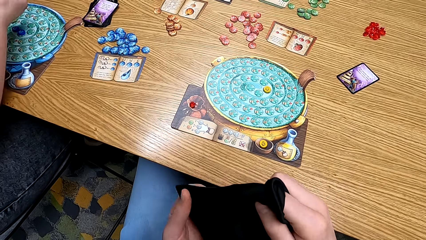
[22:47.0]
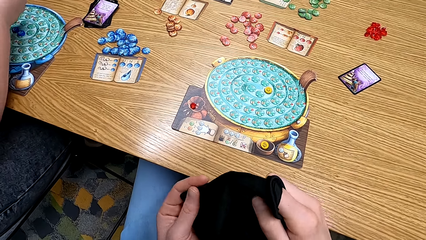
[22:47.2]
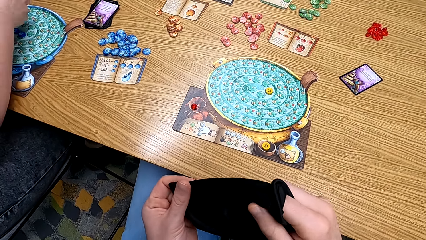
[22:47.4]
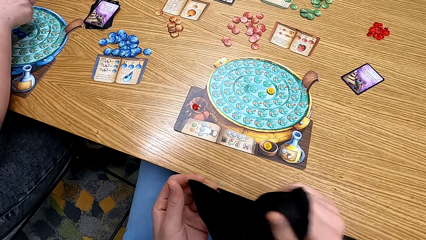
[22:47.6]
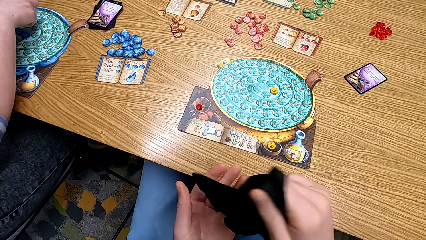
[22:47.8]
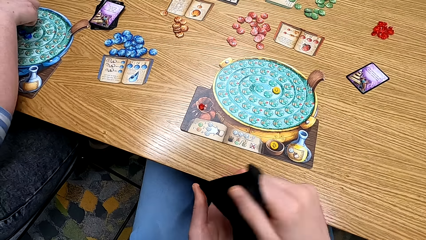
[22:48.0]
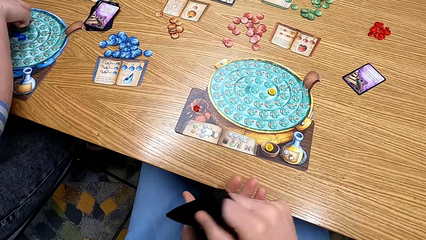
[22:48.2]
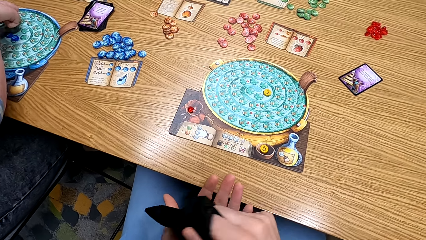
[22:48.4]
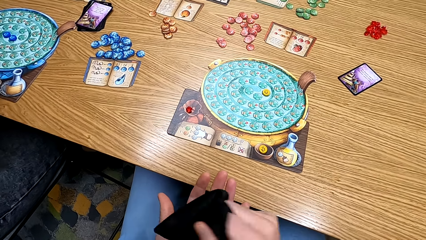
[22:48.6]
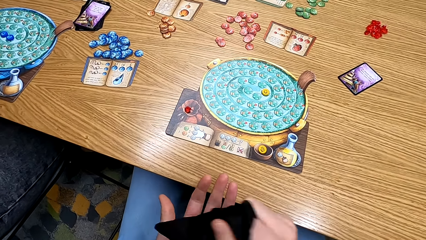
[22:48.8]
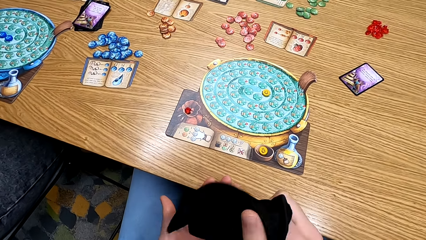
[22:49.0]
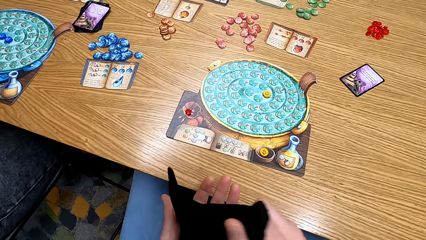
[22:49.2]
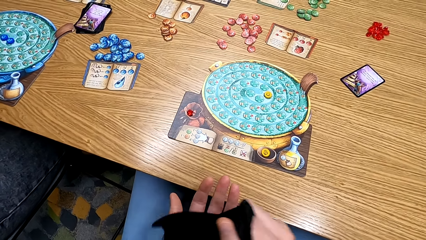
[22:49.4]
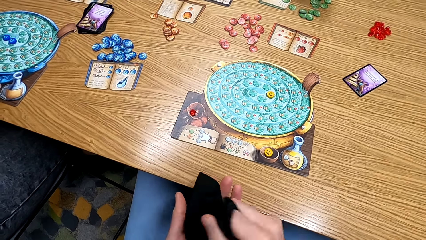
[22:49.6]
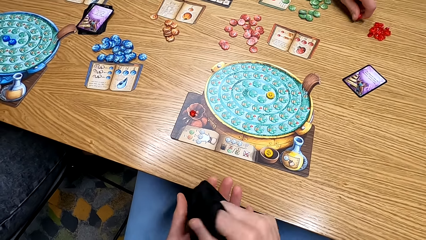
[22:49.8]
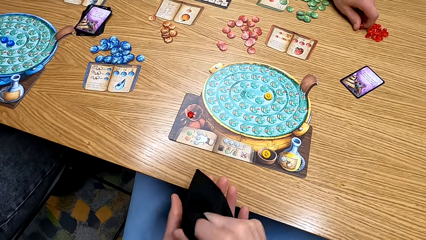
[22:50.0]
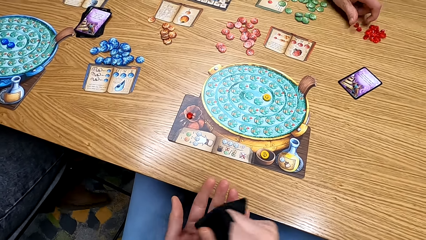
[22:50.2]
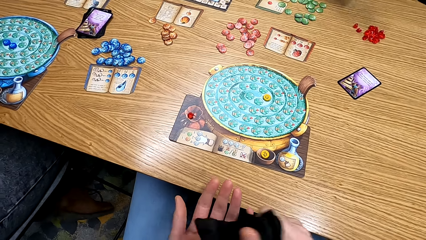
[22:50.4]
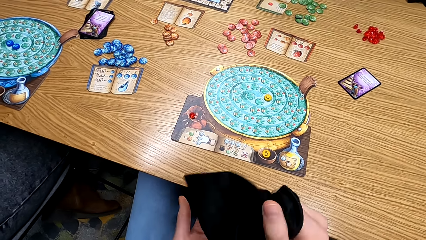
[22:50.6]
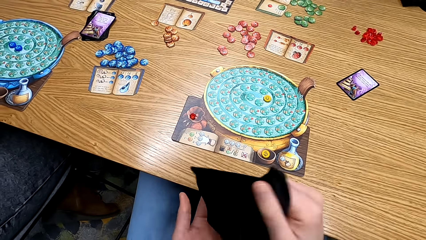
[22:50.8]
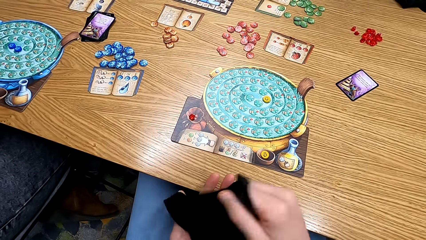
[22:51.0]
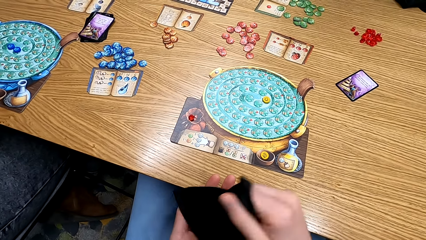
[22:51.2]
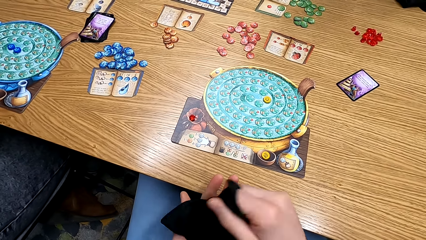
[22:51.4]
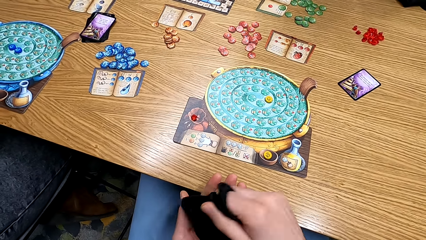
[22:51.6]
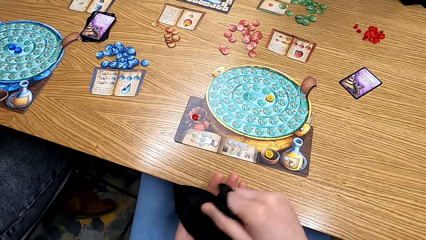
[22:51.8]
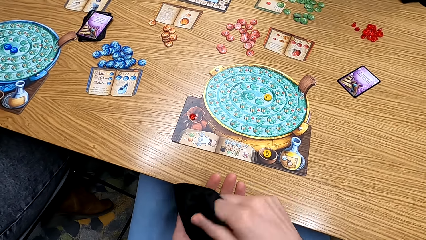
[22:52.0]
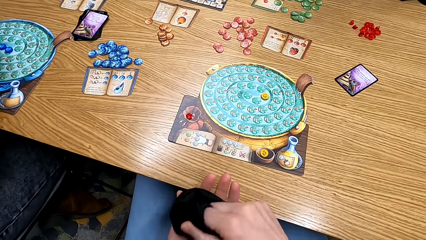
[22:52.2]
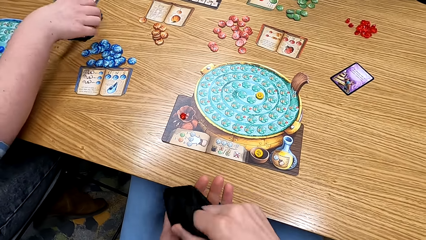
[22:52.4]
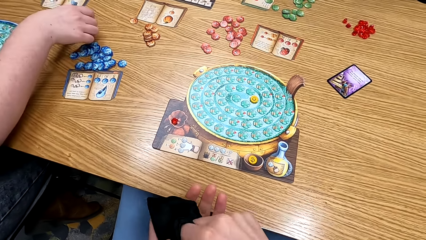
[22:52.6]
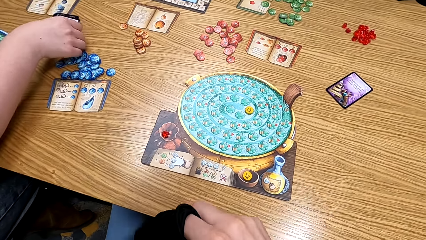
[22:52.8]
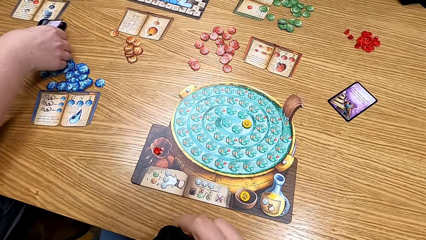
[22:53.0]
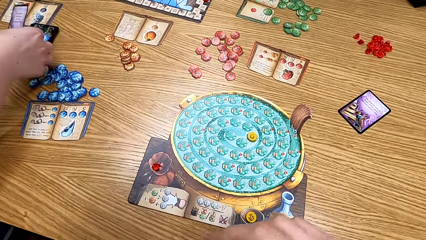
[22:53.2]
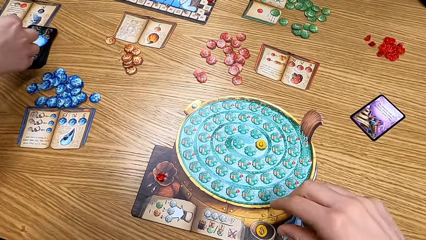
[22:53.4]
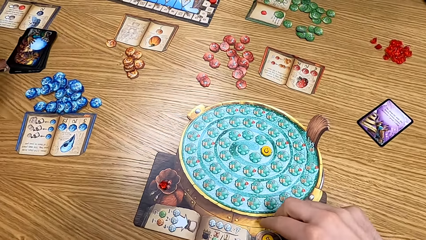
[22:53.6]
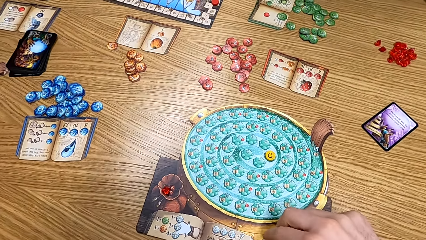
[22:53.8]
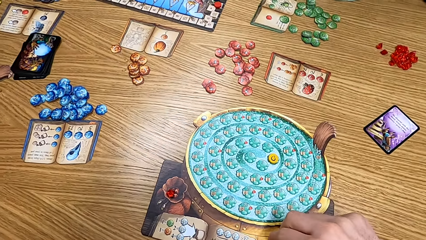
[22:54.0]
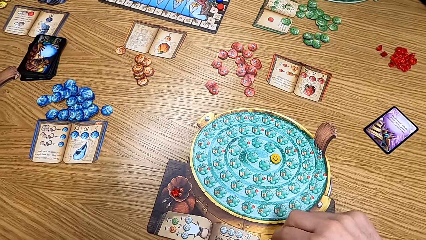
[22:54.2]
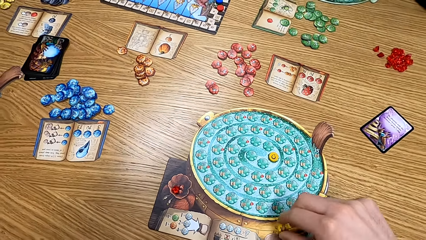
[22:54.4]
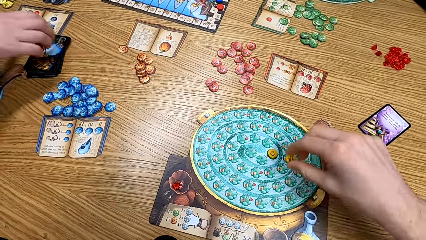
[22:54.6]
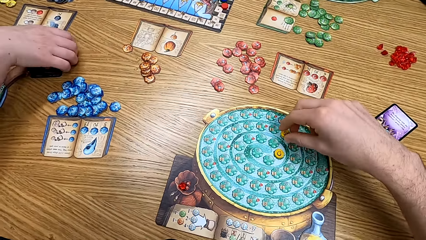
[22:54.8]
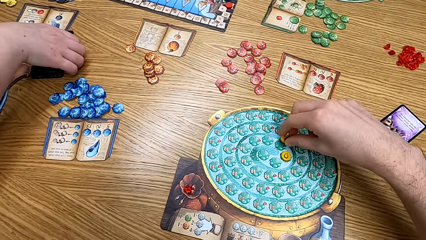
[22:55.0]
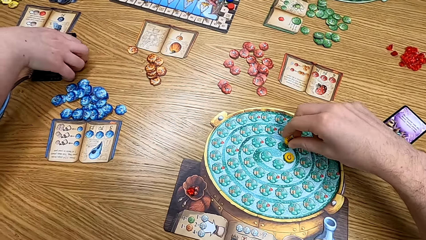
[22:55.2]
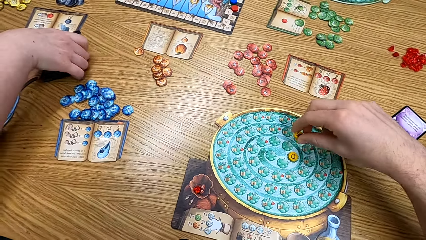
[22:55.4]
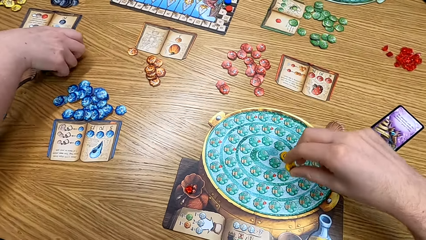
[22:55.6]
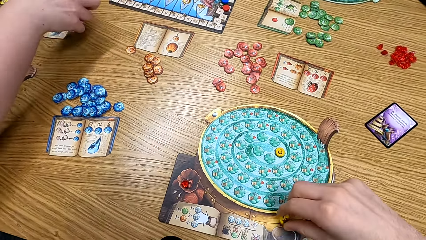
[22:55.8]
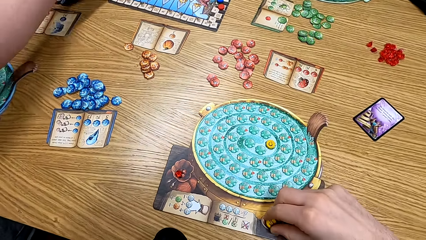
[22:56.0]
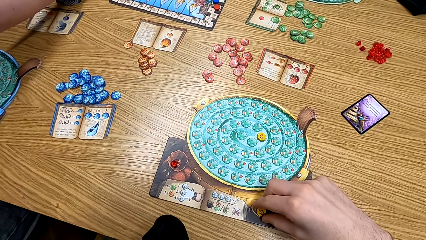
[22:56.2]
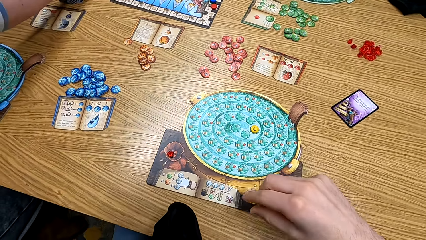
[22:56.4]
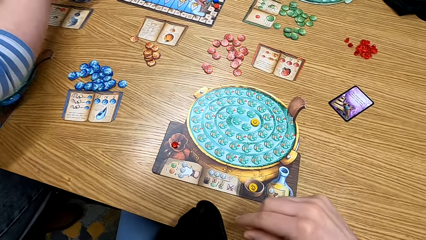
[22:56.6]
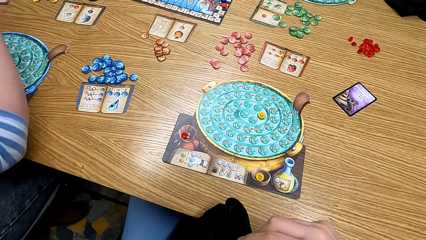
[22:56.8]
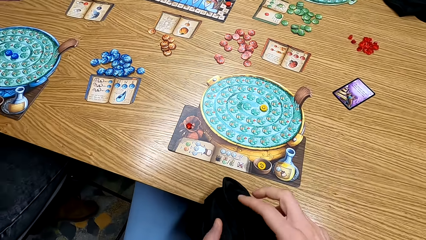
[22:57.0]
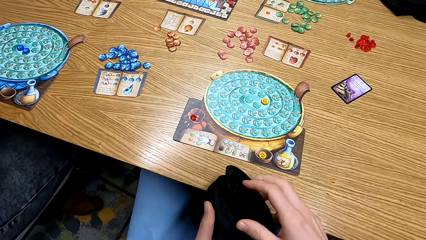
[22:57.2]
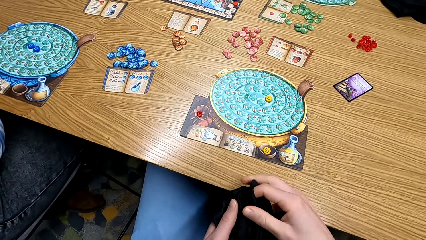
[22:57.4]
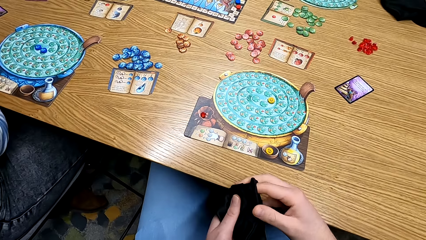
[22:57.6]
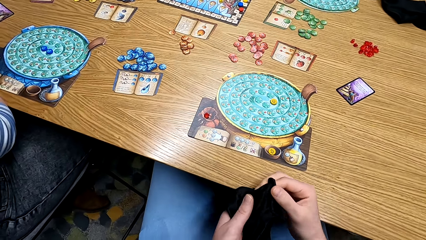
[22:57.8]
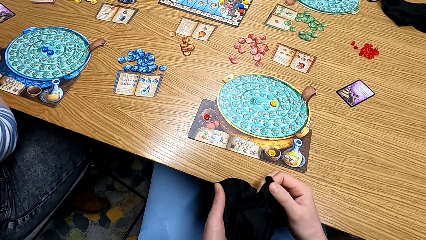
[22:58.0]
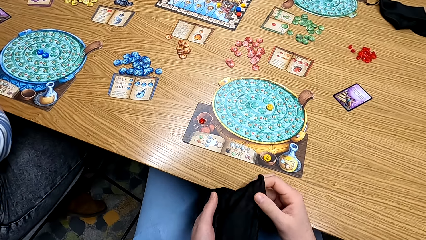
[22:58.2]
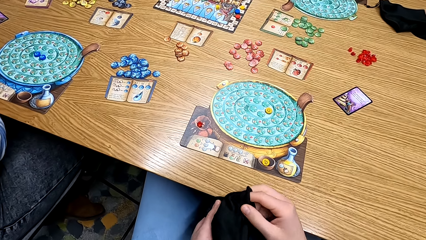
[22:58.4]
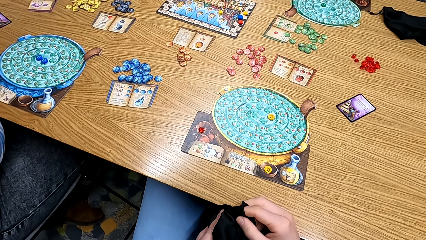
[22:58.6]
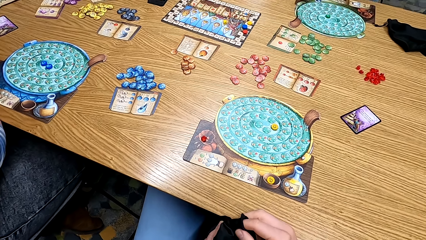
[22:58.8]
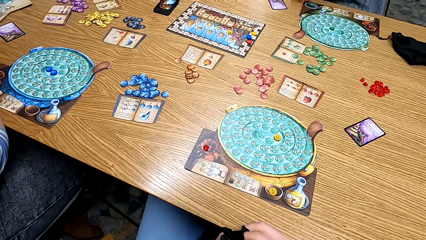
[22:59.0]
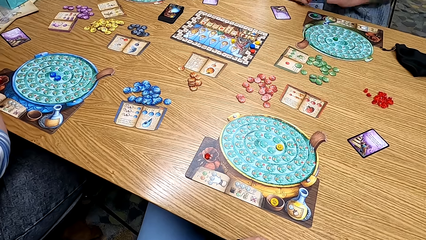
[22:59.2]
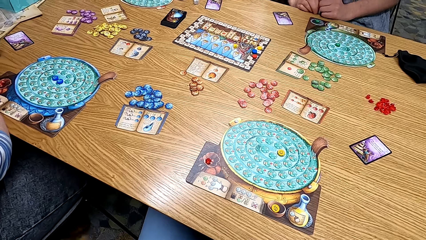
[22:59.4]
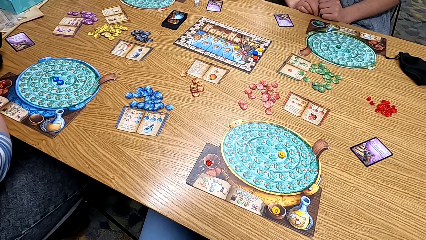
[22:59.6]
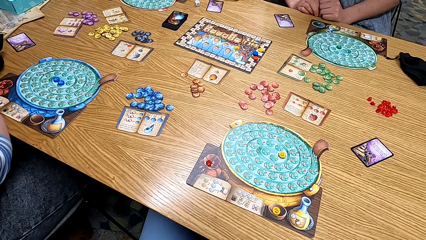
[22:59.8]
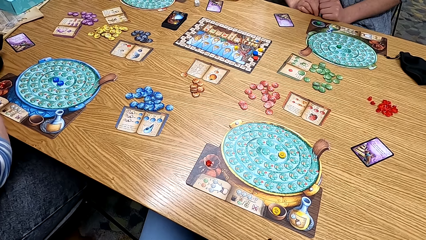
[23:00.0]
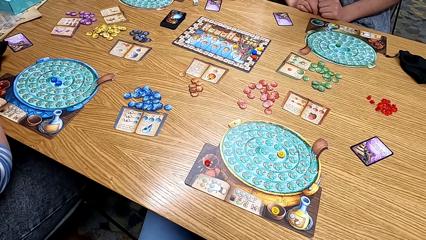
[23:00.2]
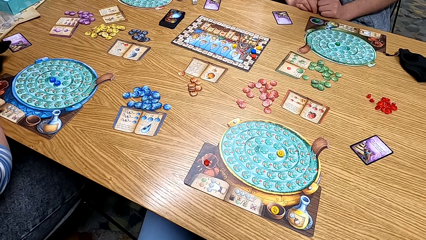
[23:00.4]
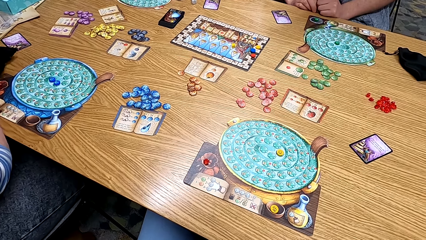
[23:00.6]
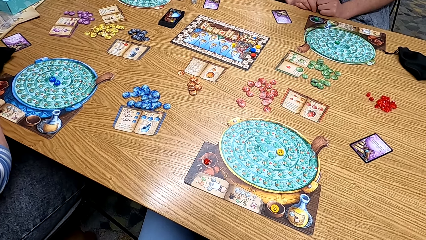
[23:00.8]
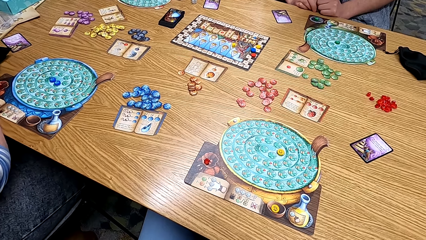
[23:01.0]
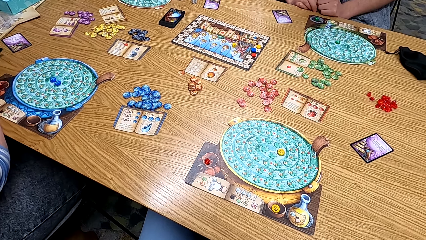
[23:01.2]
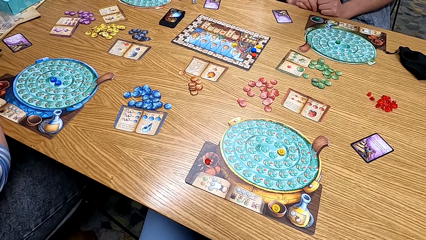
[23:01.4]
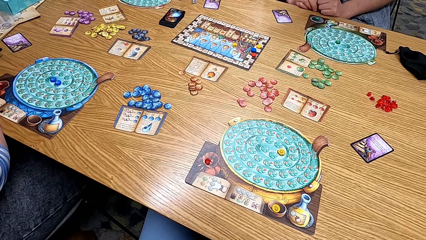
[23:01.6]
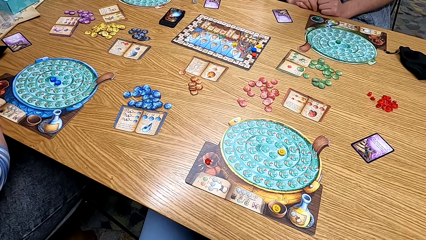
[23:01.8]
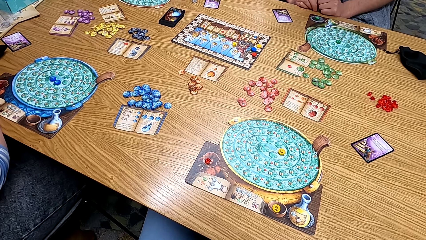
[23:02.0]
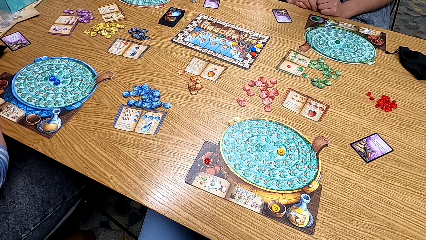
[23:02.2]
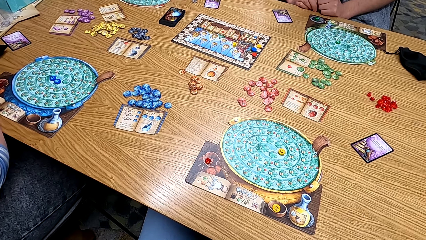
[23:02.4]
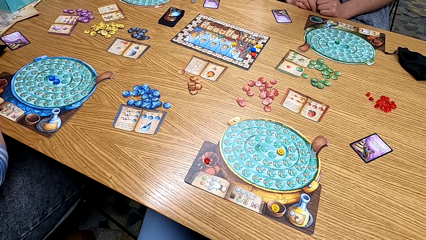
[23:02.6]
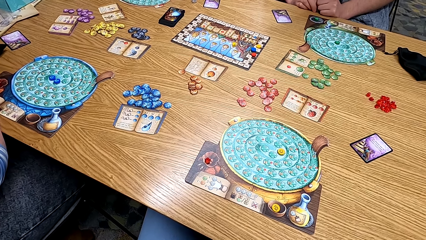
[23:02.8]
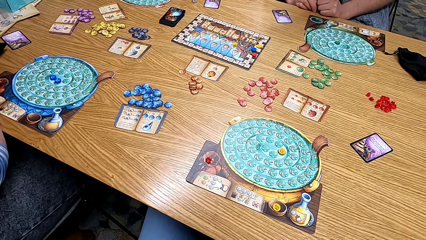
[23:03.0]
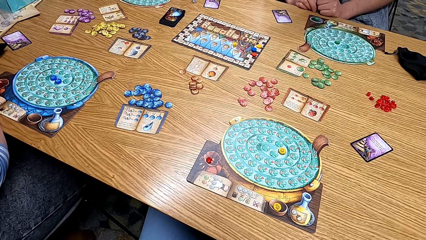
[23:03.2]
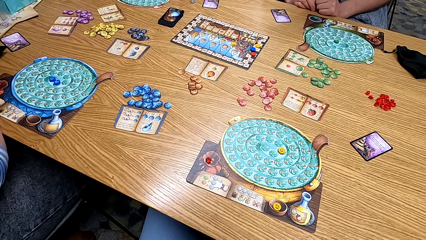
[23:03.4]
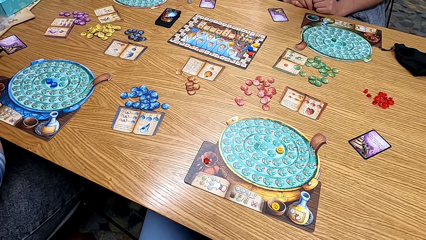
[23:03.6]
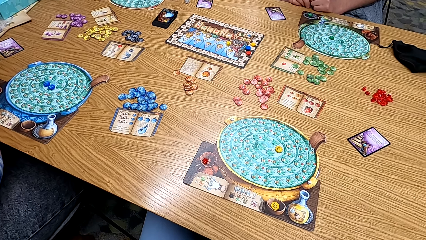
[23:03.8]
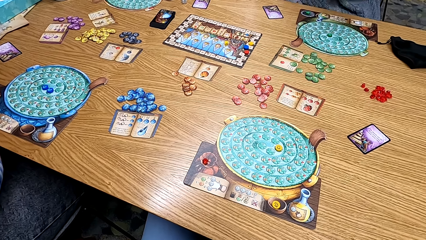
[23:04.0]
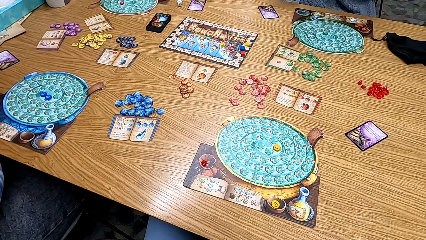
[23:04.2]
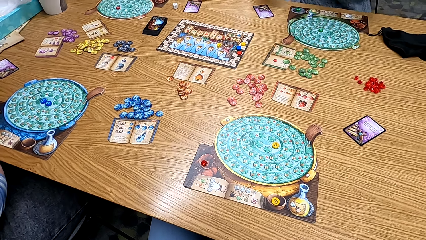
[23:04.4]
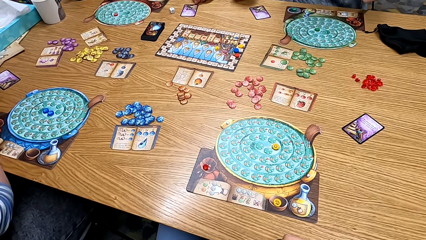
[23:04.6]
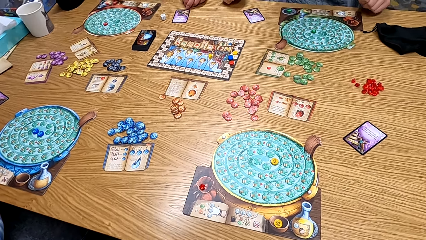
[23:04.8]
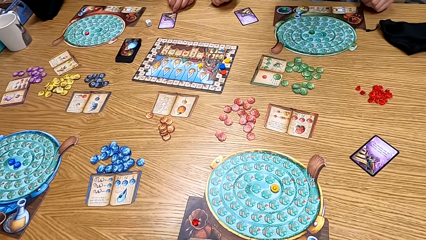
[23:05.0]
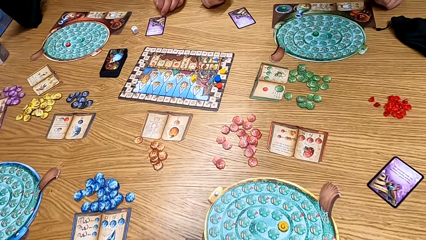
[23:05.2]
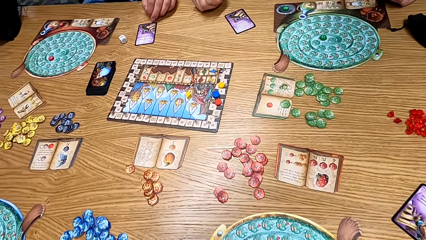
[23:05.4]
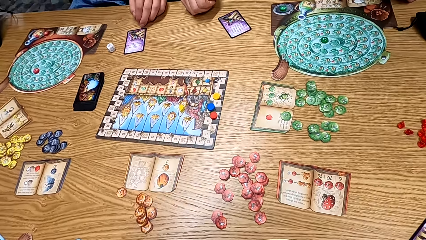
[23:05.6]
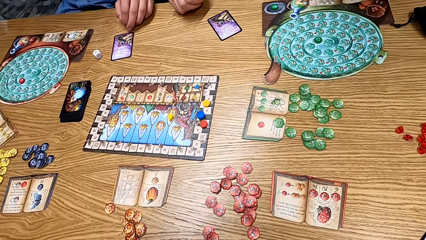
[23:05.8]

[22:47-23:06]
A man places gems on the table. The camera wearer shakes the bag. A woman picks the cards from the table. The camera wearer picks a chip. The woman picks the cards from the table. The camera wearer plays the game. They look at the table. They look at the boards.
